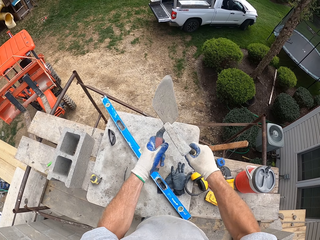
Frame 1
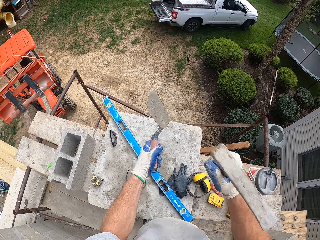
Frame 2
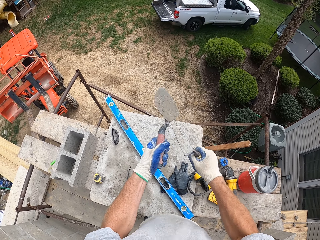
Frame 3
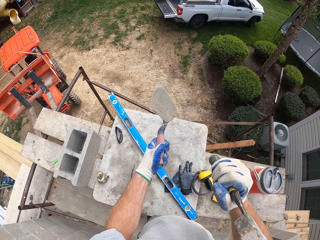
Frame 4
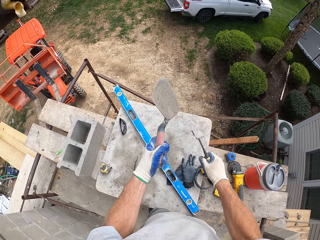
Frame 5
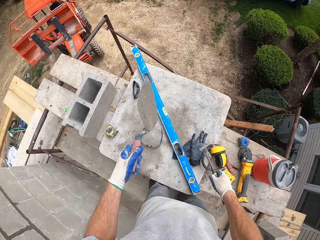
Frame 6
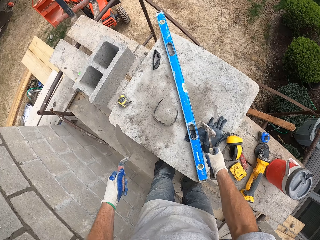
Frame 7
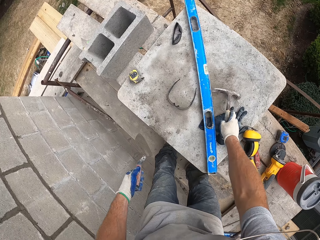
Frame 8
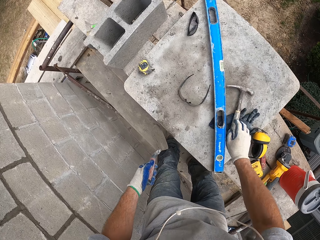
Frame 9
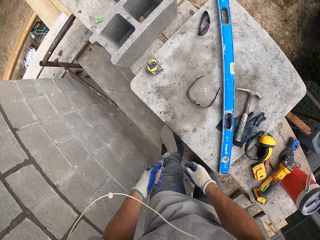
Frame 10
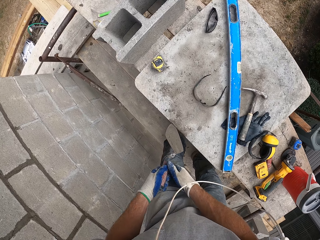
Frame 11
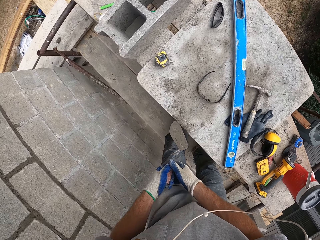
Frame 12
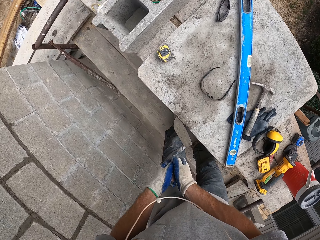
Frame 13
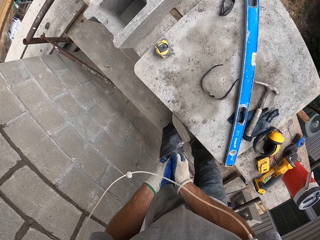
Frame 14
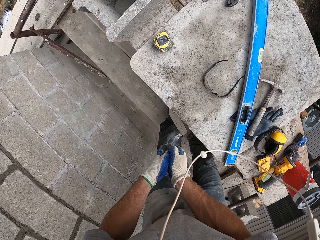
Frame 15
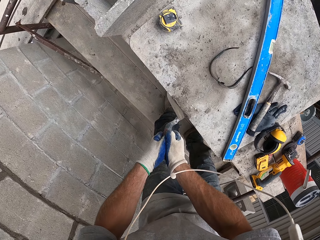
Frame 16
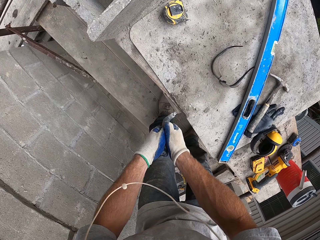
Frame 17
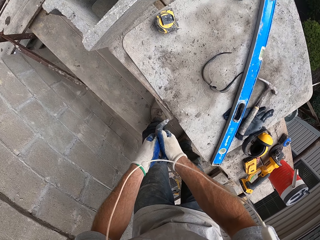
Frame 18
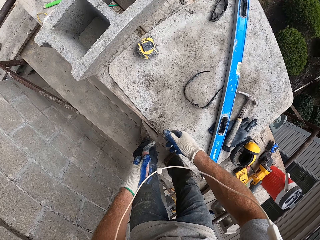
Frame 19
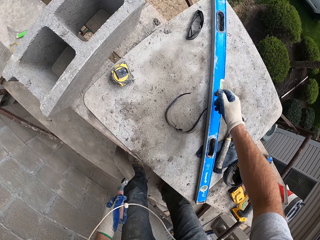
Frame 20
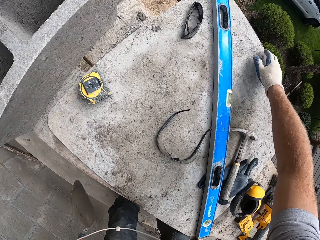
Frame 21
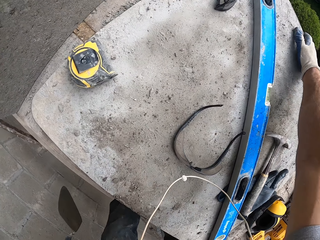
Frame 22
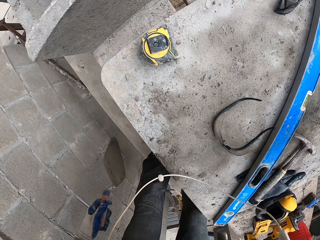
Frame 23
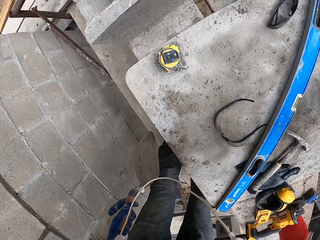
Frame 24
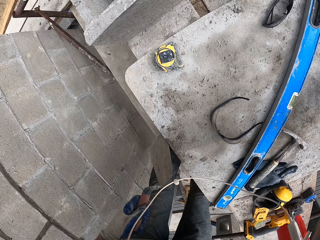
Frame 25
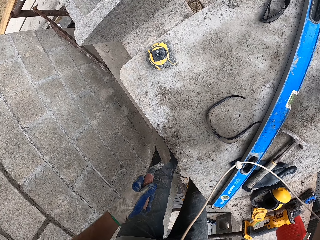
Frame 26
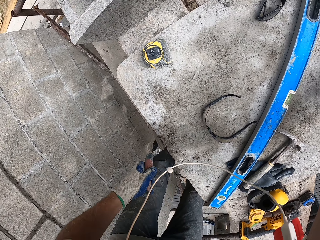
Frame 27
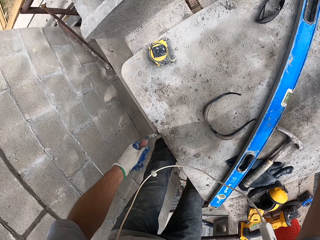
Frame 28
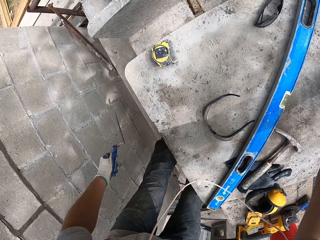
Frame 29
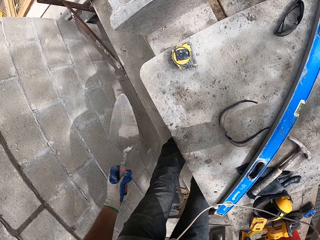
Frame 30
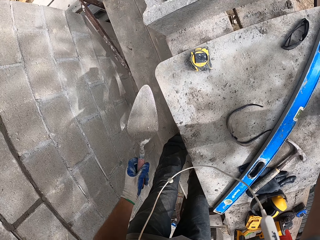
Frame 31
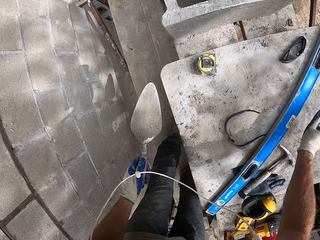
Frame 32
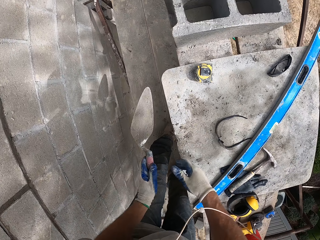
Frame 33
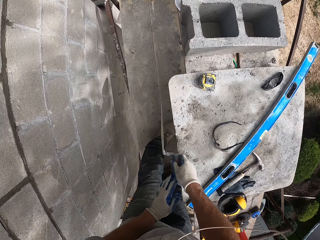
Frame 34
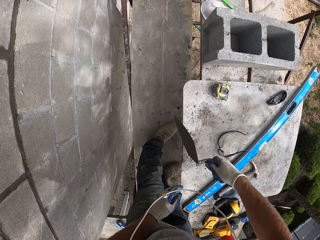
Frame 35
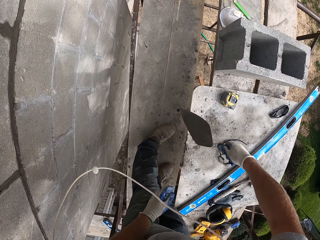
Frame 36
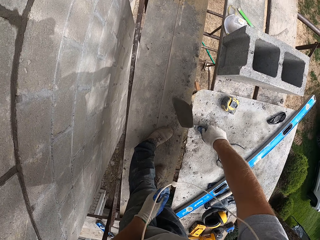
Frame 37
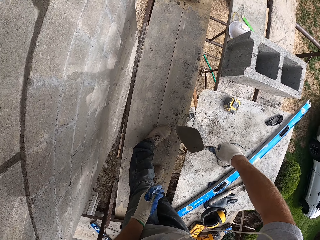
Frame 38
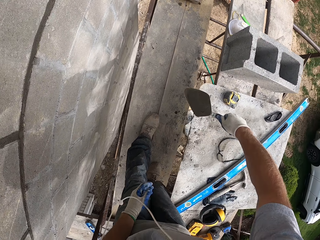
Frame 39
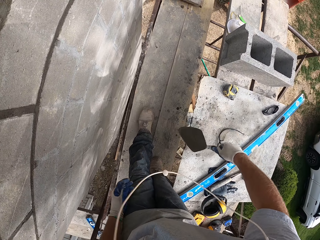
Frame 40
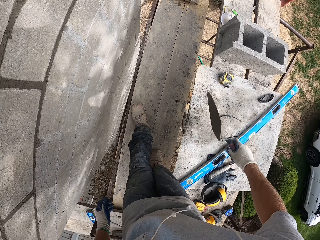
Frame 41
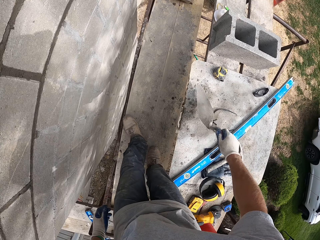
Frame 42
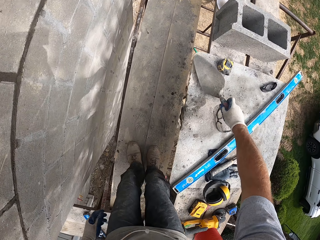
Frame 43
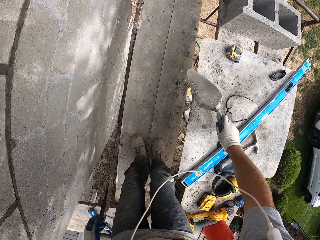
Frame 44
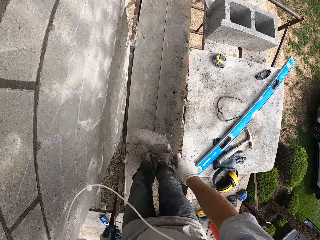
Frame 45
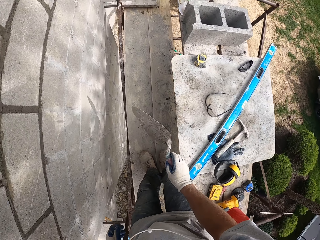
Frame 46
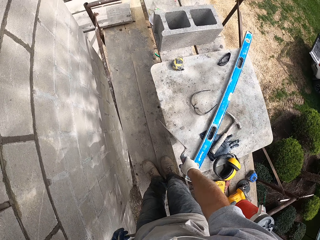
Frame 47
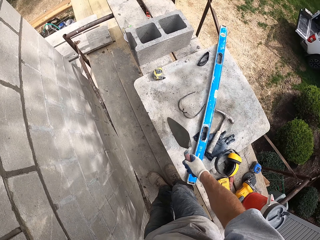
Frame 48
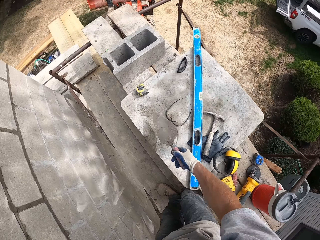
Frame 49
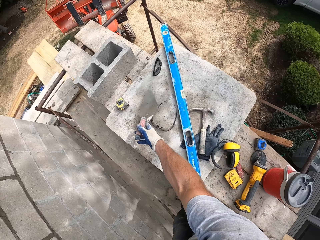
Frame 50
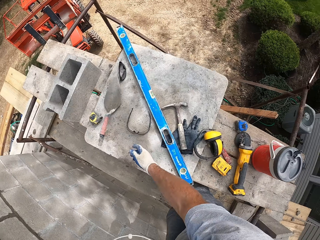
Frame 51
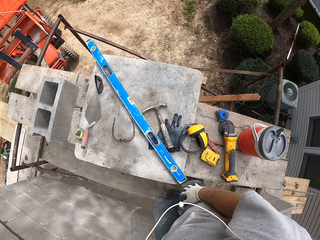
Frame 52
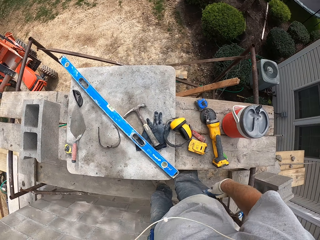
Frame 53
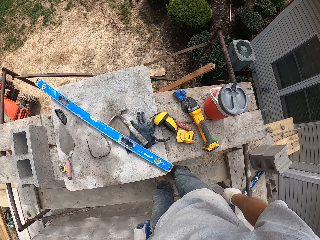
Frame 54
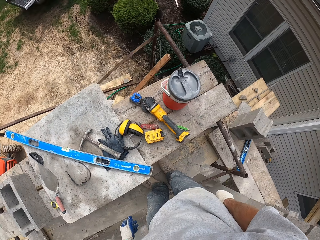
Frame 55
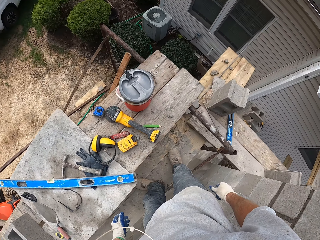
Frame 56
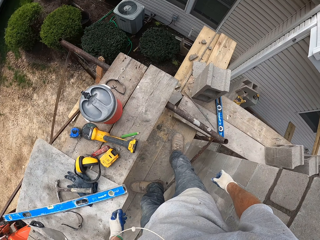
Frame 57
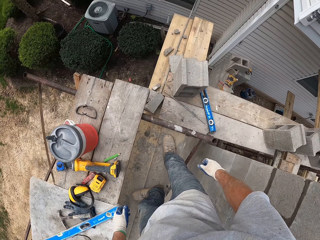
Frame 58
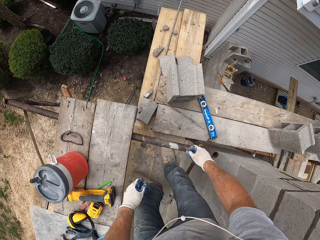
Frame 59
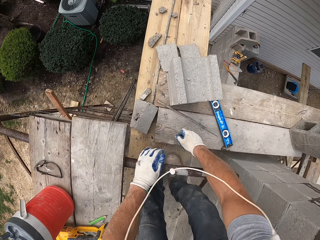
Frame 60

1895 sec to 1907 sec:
The camera wearer drops the hammer on the board. They wipe the trowel on a sheet. They rub the trowel on the edge of the board. They drop the shovel on the board.

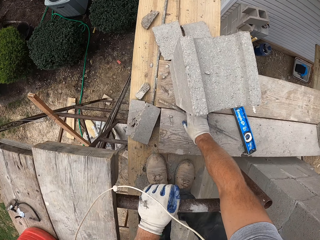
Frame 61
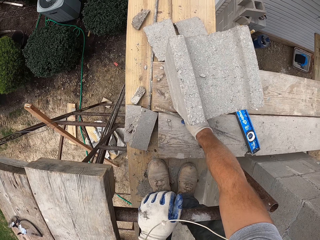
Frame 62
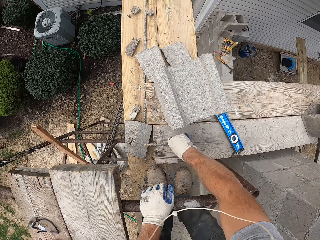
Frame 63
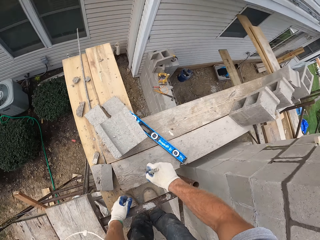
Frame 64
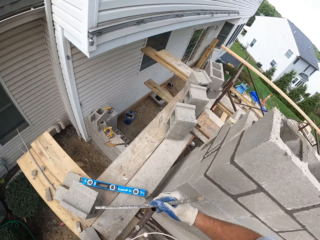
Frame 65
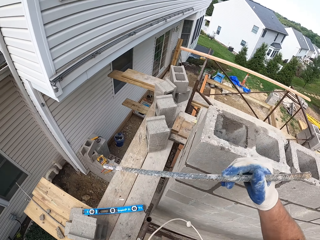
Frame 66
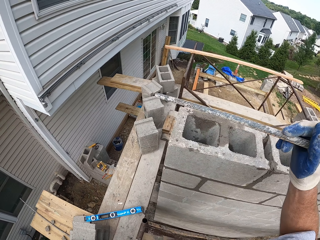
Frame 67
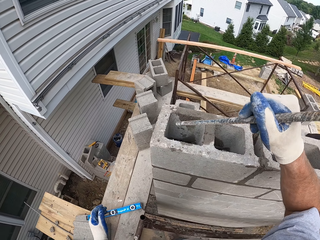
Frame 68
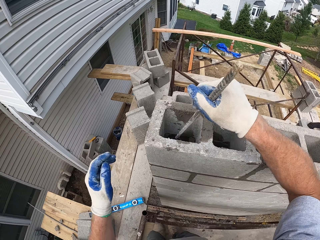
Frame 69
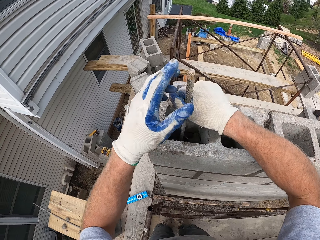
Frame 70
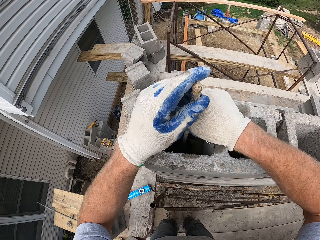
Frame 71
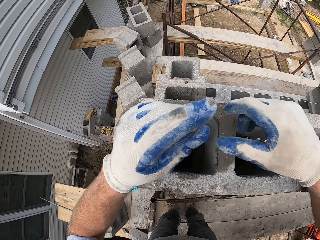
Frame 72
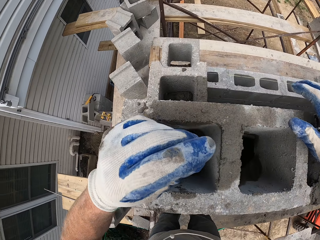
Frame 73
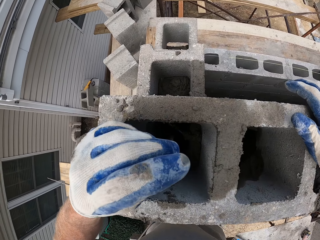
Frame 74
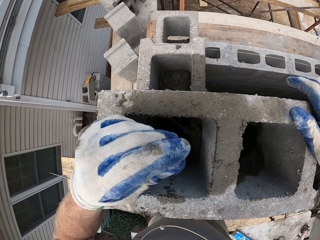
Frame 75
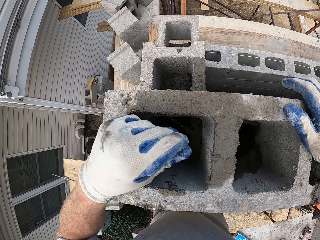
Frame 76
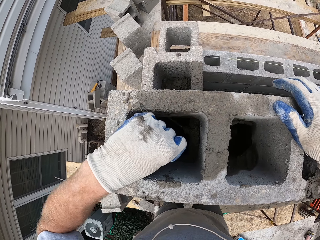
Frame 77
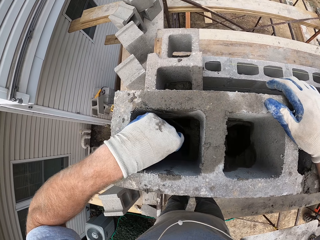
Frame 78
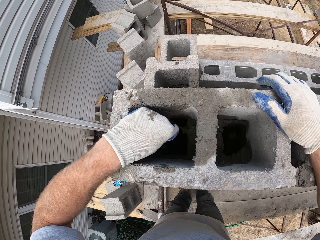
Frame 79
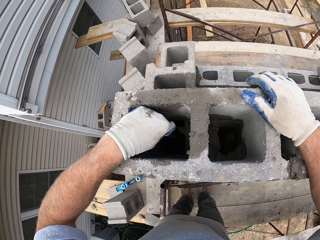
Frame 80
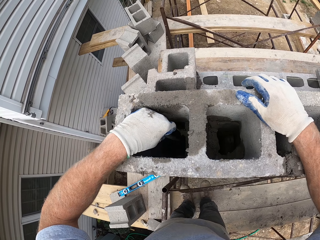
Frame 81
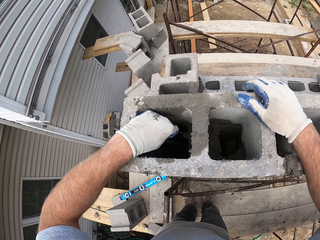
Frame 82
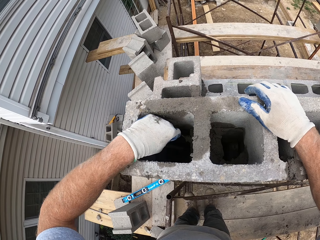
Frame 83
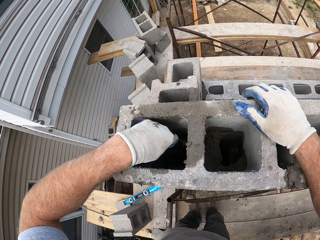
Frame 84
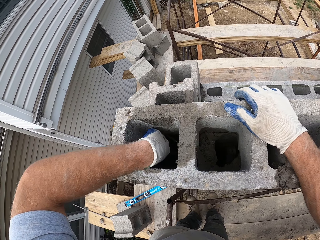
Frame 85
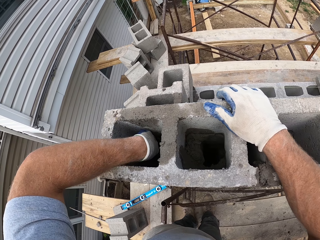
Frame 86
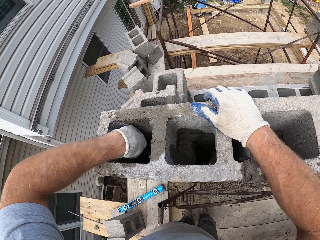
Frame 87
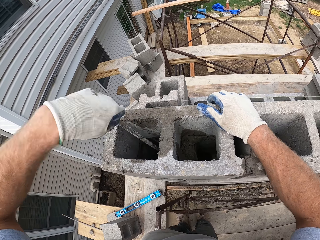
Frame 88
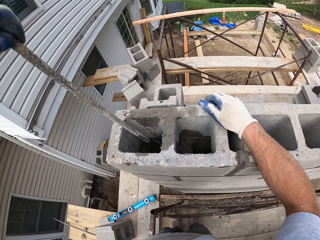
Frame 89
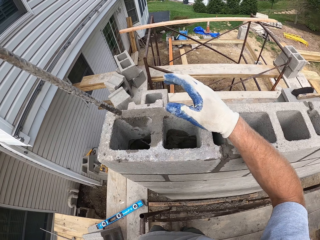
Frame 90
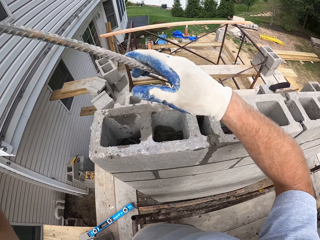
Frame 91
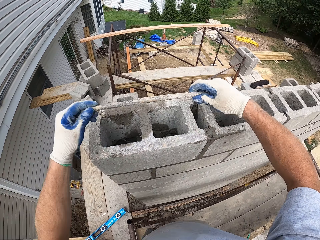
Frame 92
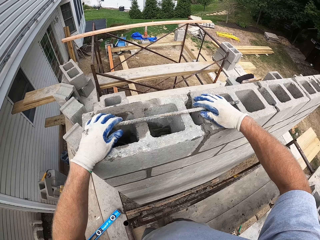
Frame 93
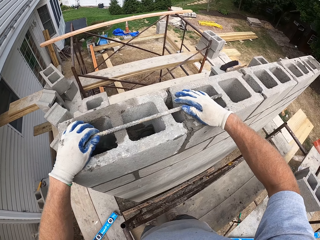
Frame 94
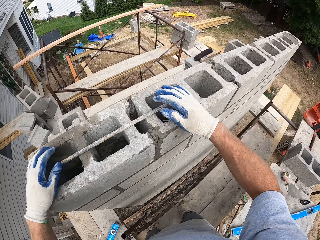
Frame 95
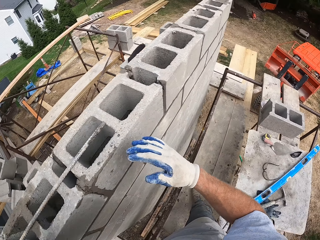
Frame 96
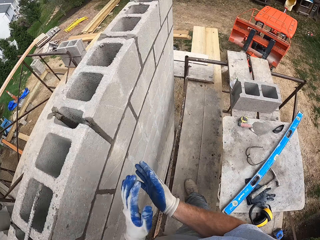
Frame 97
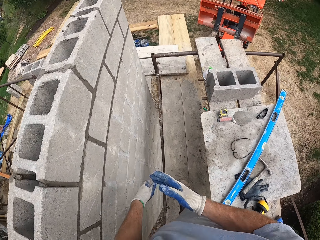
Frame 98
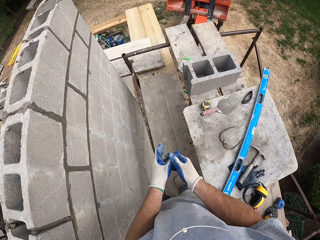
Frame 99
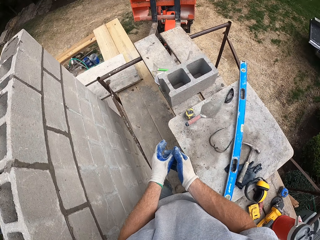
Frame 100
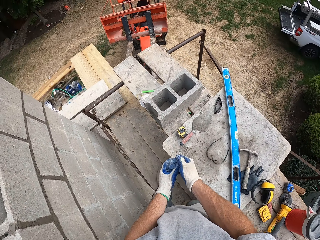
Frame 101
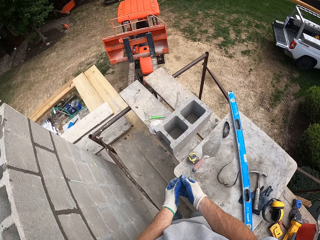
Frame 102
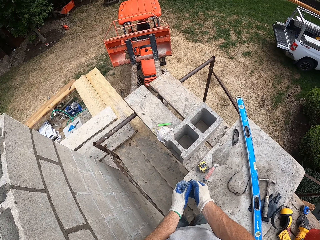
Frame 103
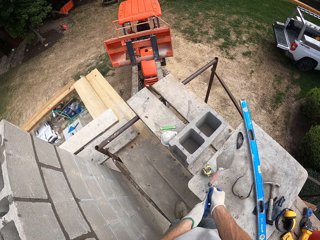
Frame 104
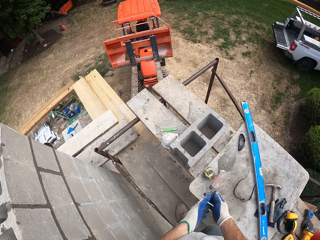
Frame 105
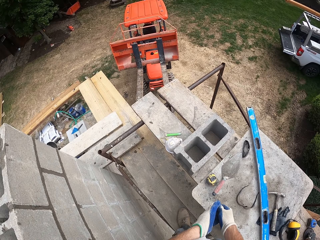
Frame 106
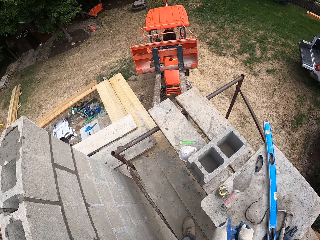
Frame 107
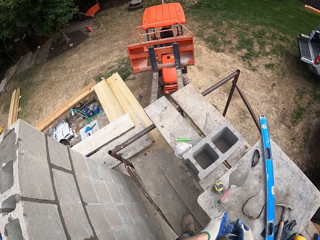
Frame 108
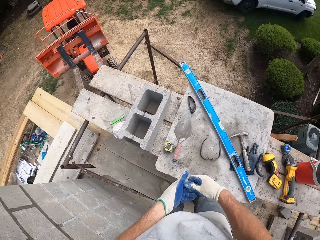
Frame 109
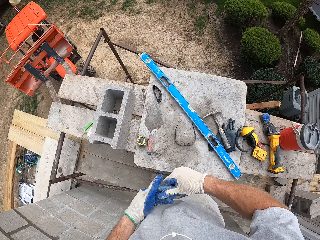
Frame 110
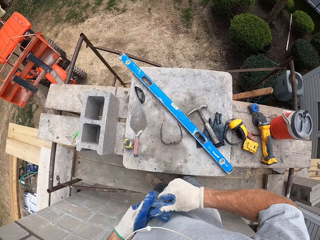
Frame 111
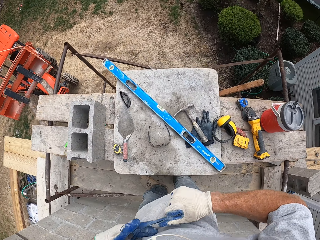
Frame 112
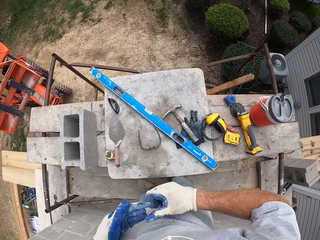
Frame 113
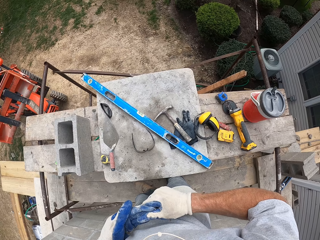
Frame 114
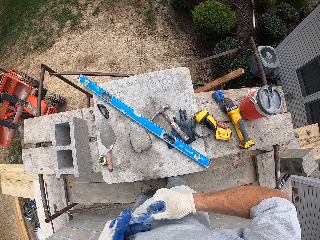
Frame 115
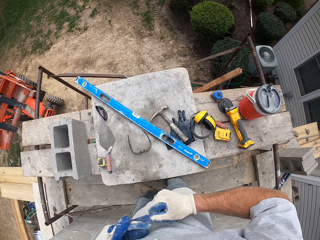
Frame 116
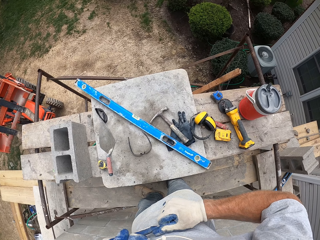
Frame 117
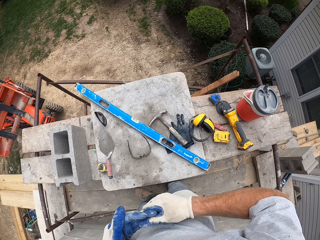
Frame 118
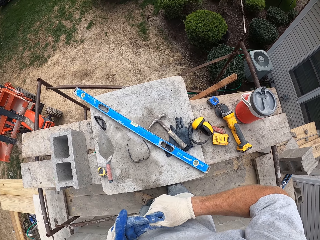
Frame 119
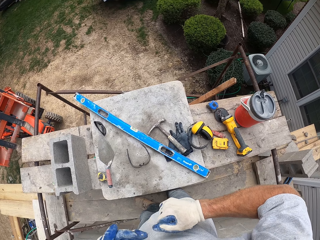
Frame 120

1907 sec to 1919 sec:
The camera wearer picks up an iron rod. He puts the iron rod into a block hole. He places the rod on the bricks. He drops the iron rod on the top of the block. He removes dust from his hands. He removes his glove.
